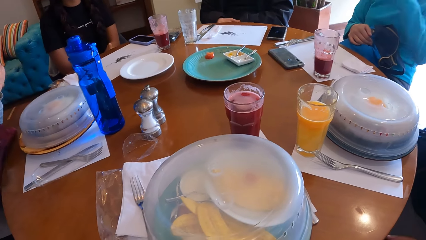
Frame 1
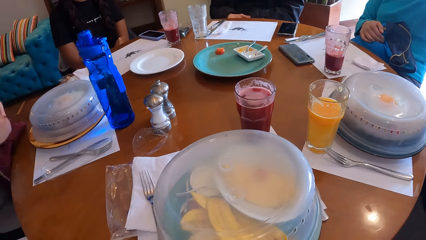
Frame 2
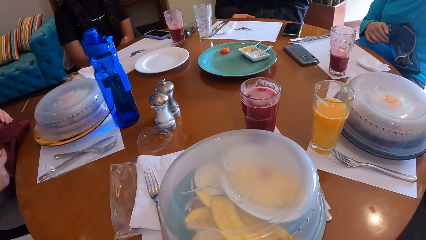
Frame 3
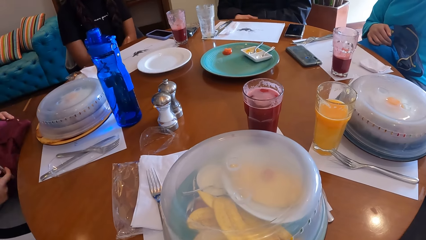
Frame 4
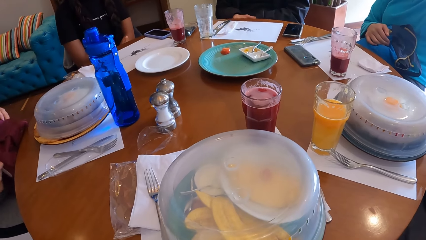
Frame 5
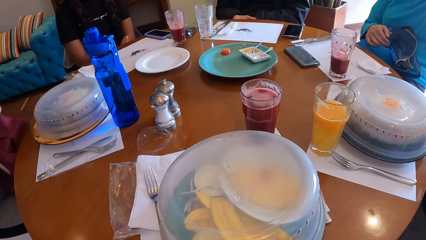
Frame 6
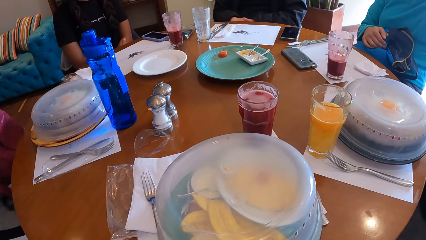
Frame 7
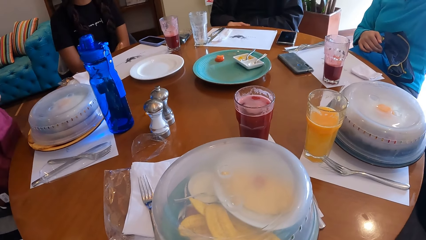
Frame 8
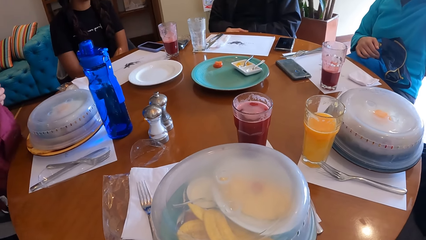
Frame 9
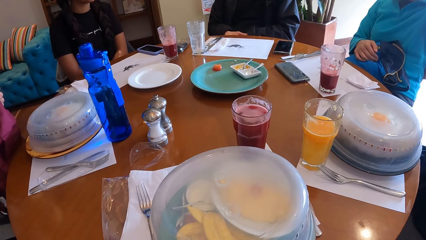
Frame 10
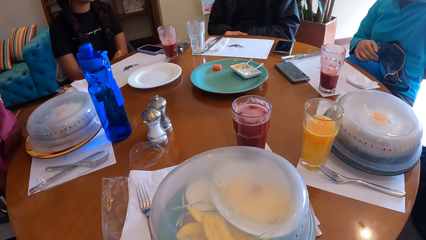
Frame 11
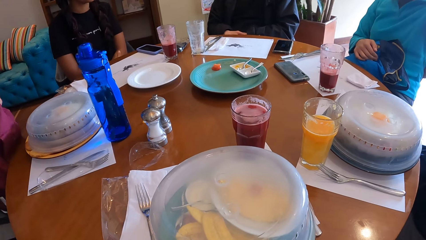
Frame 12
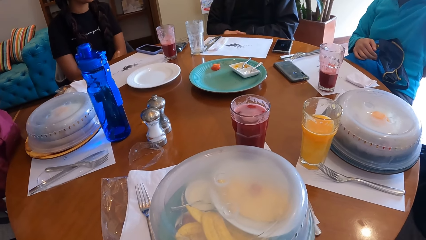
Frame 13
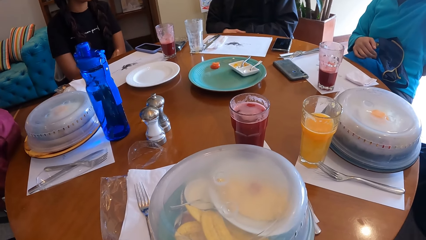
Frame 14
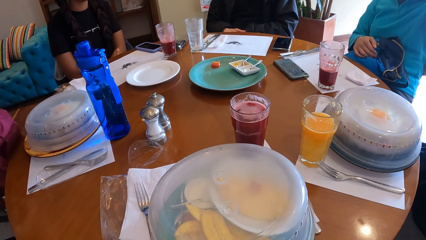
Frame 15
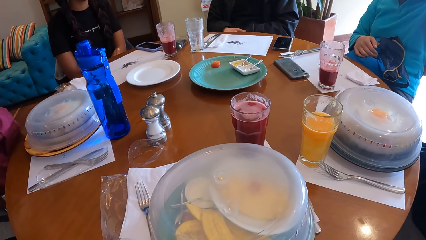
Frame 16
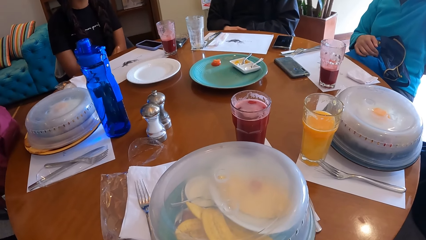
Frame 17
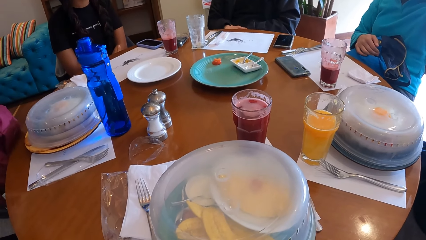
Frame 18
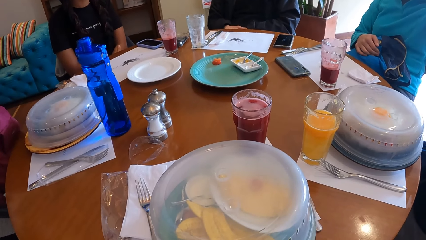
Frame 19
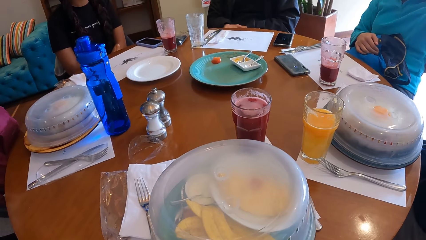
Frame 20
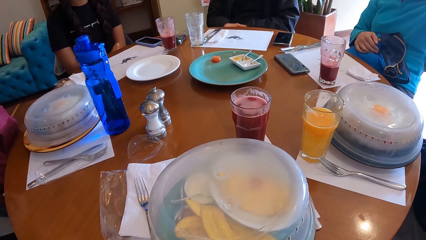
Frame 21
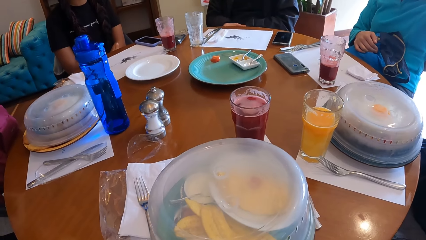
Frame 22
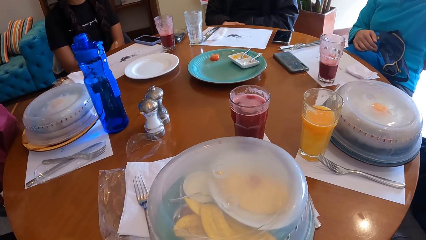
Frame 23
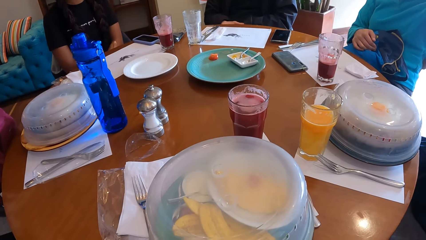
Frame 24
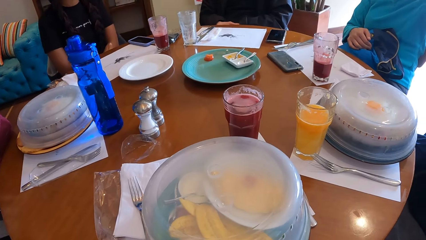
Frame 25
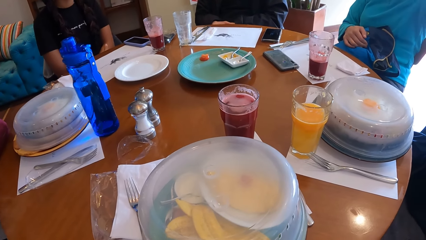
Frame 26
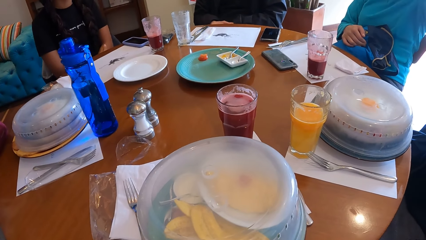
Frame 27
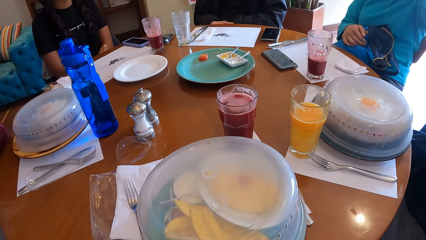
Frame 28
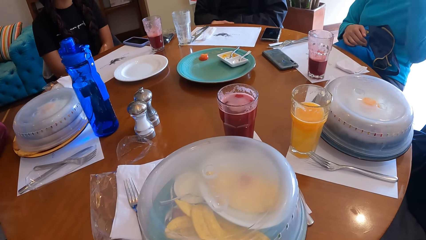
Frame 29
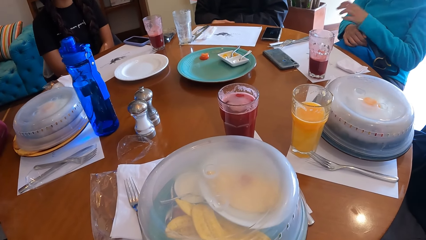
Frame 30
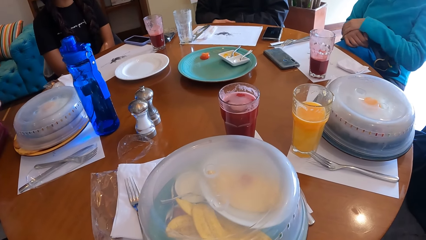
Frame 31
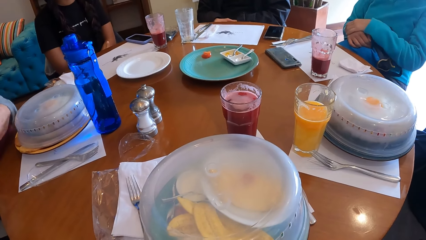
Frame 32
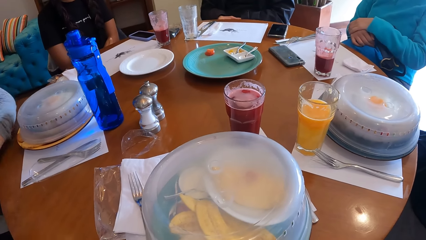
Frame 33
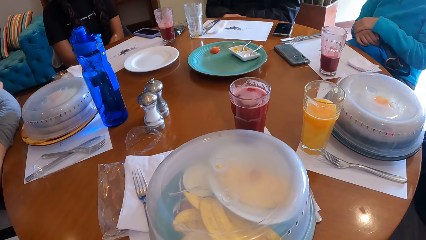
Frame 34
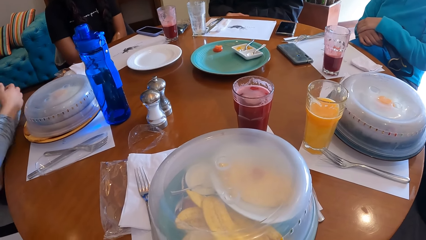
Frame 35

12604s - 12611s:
The woman touches the bag on her lap with her hands.

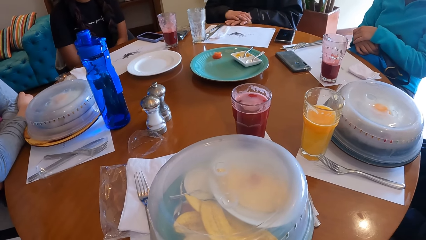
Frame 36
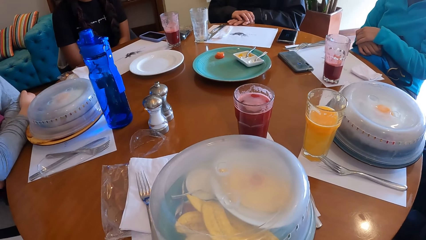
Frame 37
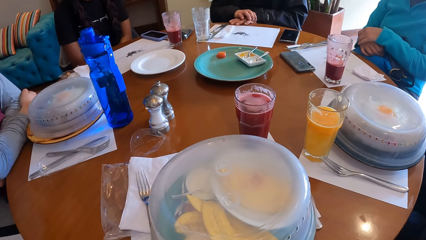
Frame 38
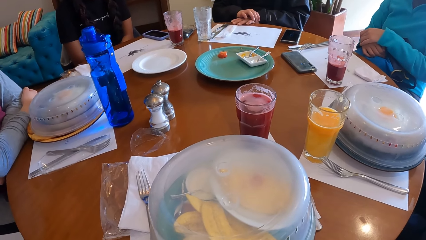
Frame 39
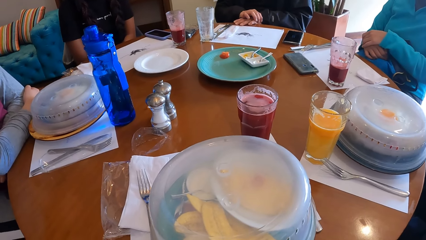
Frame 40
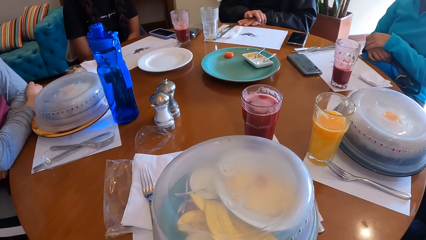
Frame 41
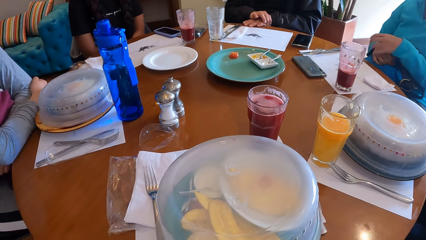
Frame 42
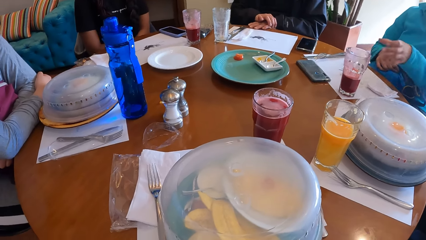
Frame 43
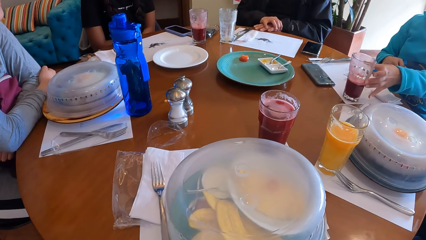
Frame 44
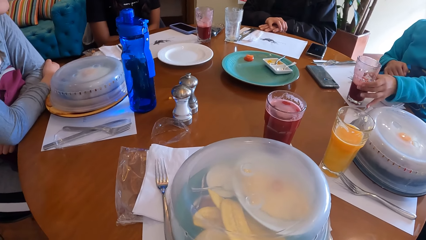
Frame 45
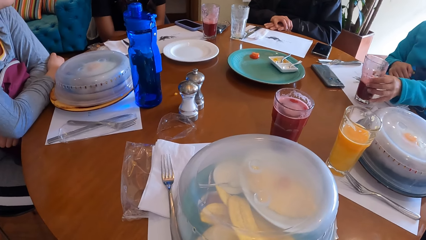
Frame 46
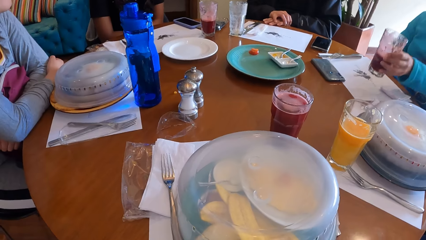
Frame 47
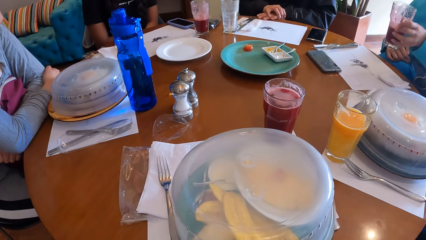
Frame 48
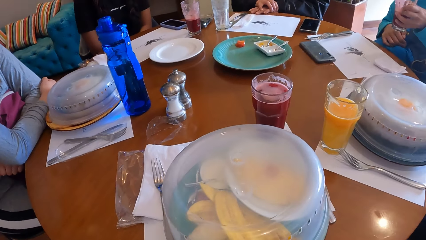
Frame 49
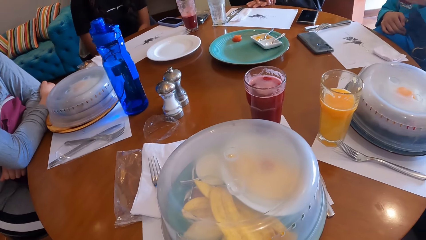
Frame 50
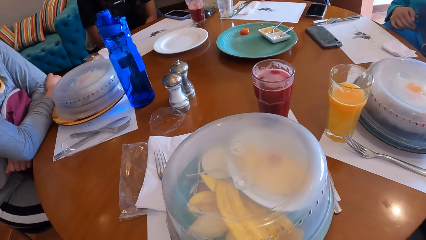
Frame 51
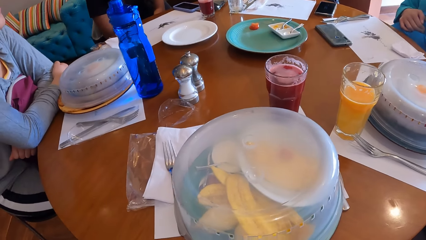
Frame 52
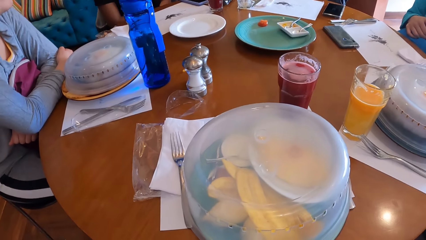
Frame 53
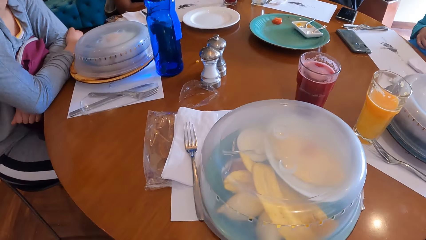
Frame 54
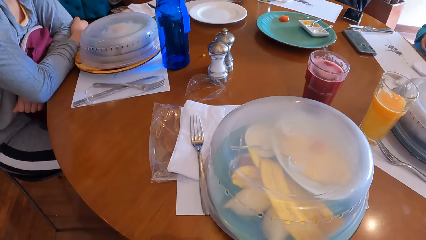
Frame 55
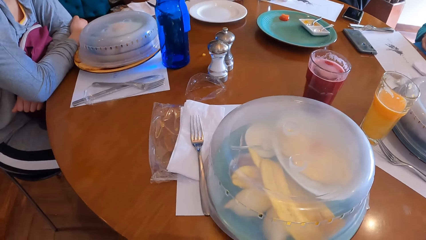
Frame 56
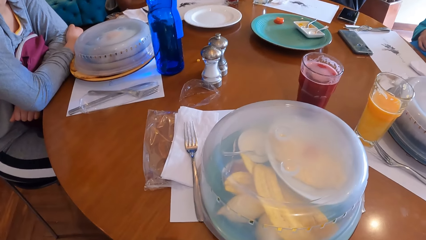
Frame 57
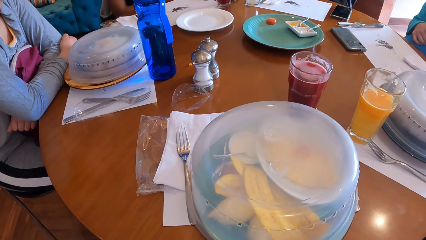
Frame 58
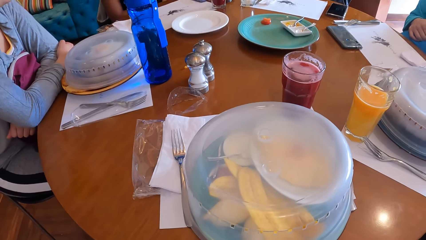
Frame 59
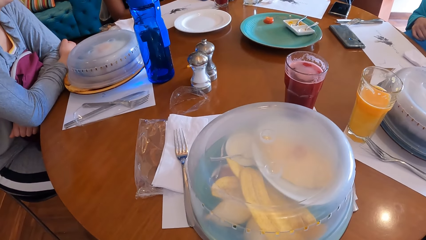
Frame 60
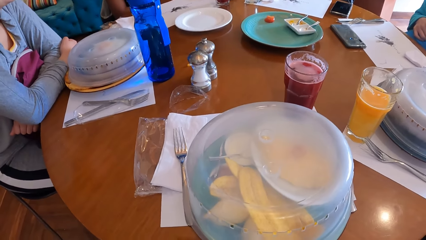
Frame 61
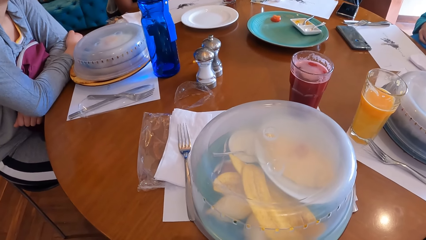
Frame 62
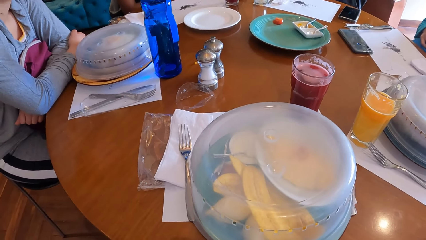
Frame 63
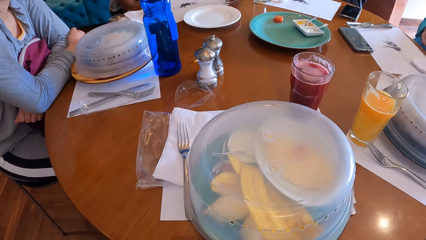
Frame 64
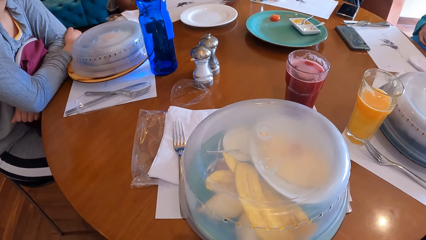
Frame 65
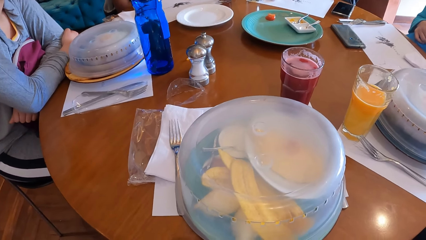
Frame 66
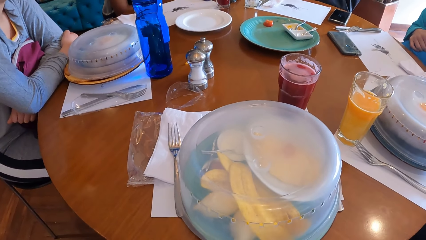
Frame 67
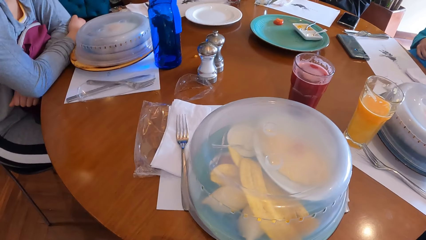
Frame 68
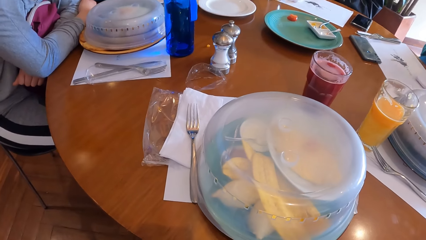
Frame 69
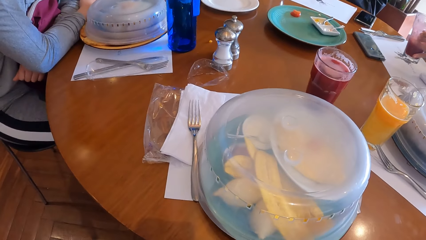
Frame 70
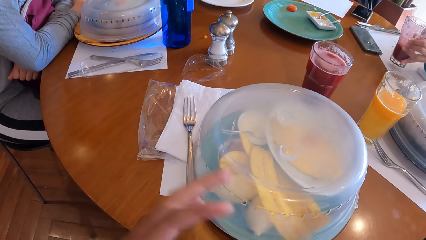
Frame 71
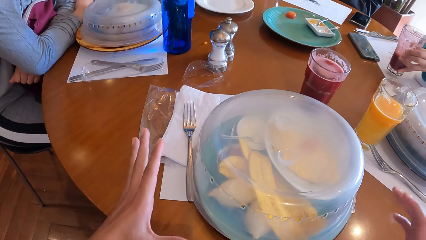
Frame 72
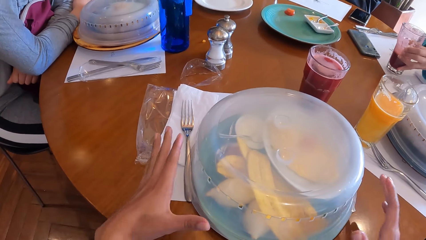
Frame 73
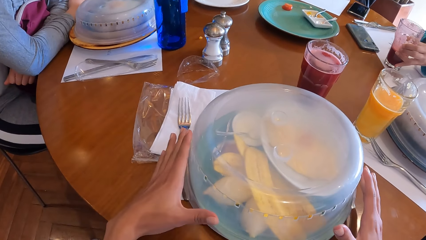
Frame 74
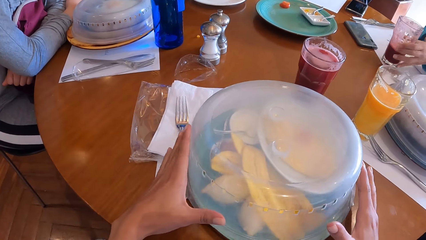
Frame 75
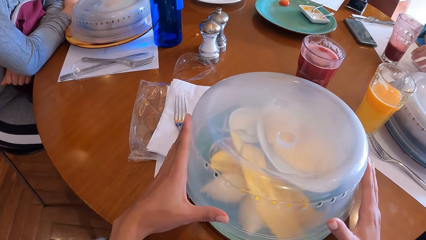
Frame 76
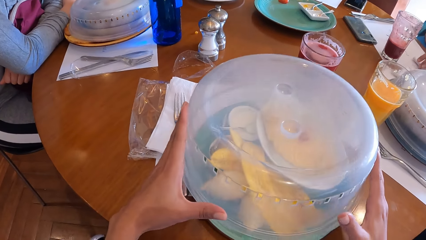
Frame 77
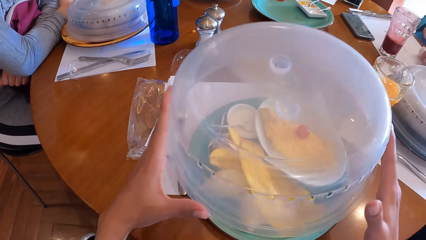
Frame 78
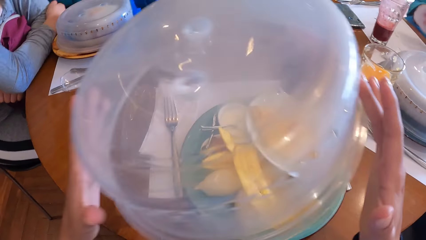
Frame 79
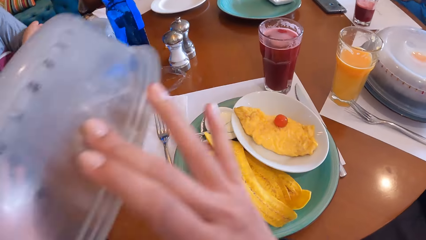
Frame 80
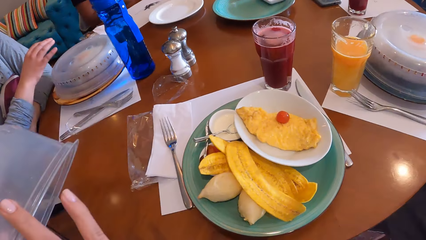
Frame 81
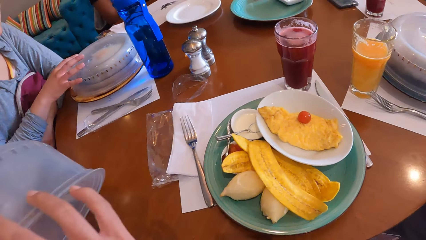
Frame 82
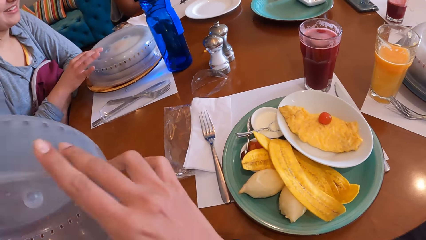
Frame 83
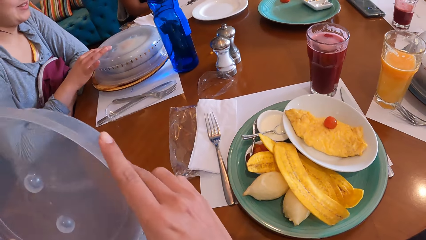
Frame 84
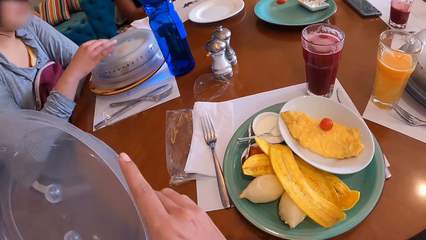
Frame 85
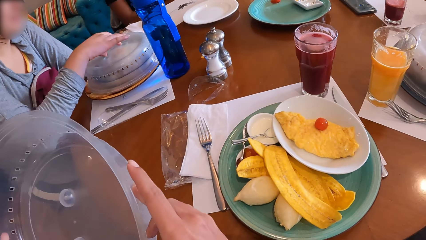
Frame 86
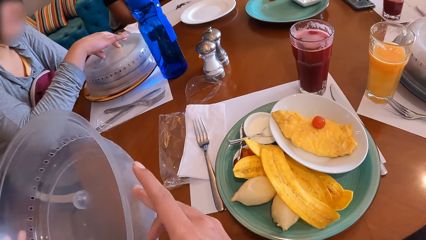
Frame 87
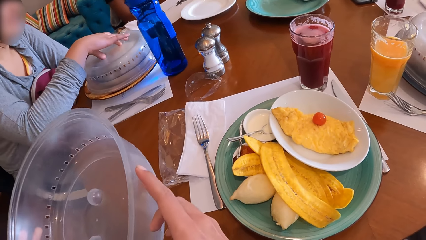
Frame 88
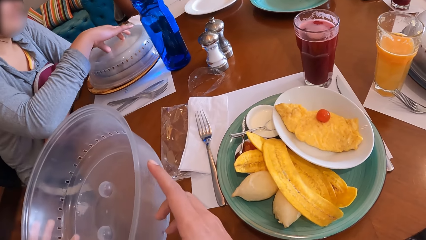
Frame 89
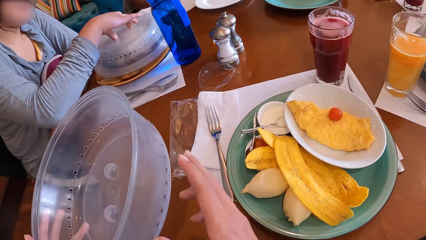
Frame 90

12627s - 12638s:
The woman picks the glass of wine from the tray at the table with her left hand, and drops the glass of wine on the tray on the table with her left hand. The camera wearer opens the plate of food on the table with her hands.
